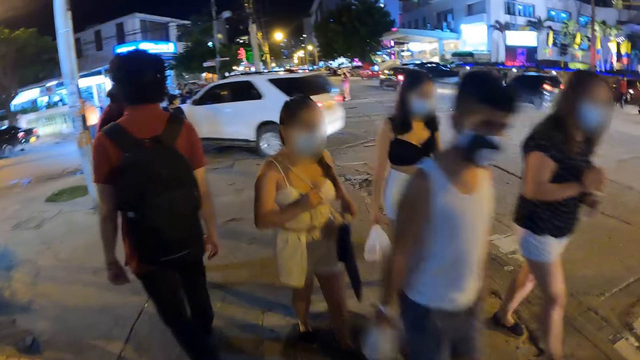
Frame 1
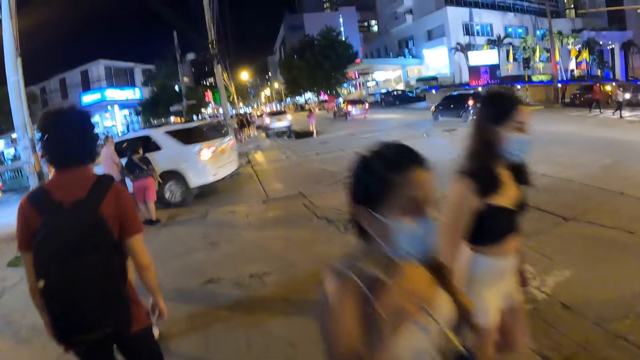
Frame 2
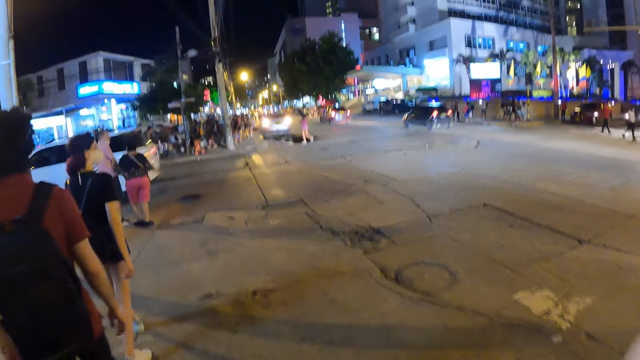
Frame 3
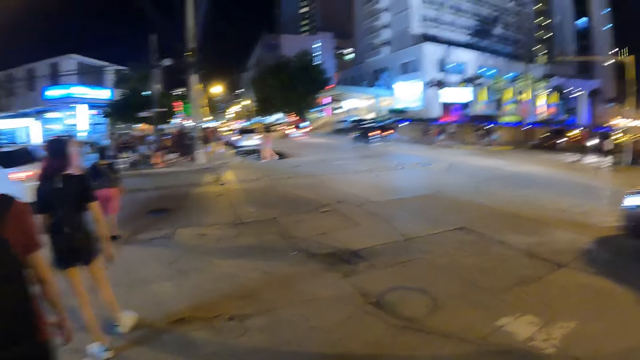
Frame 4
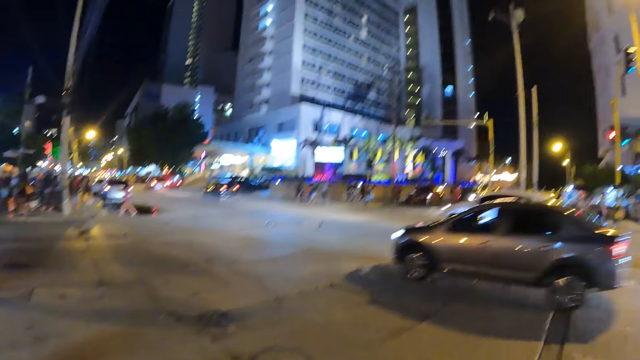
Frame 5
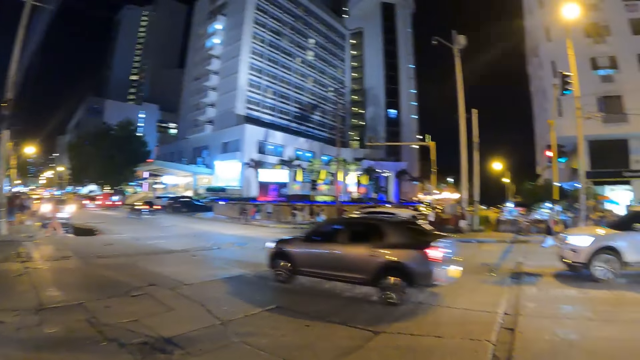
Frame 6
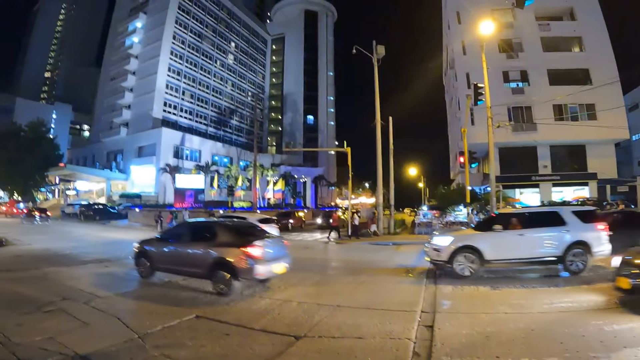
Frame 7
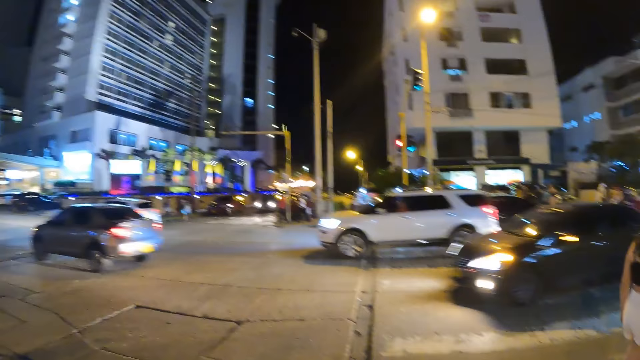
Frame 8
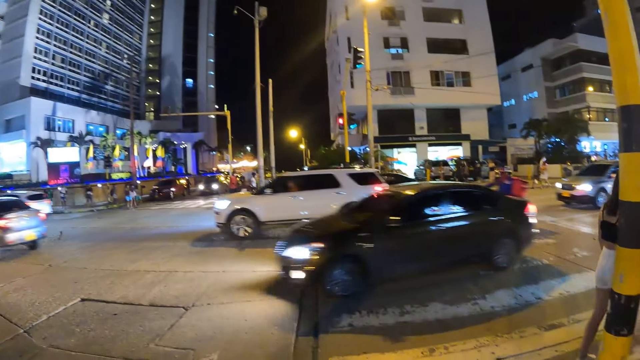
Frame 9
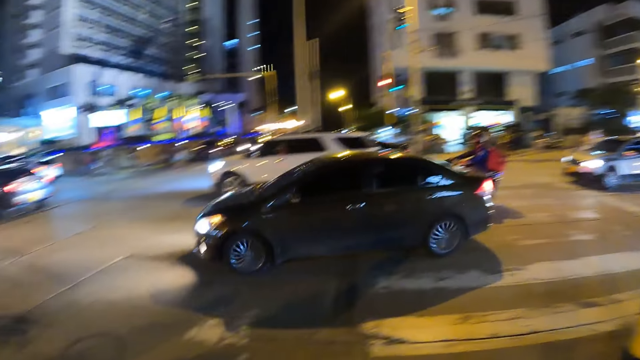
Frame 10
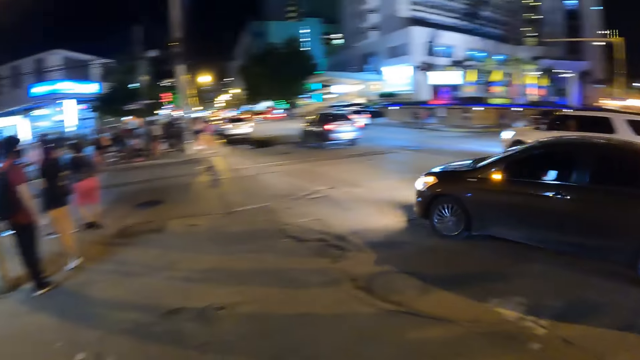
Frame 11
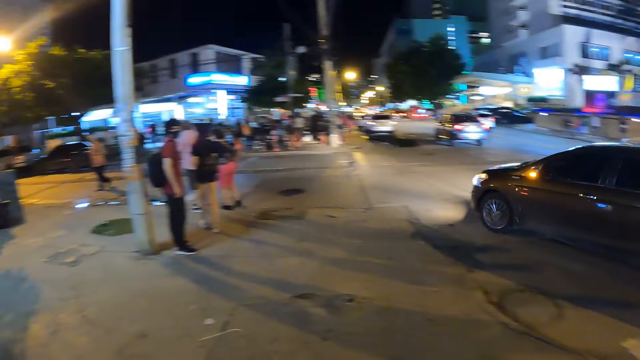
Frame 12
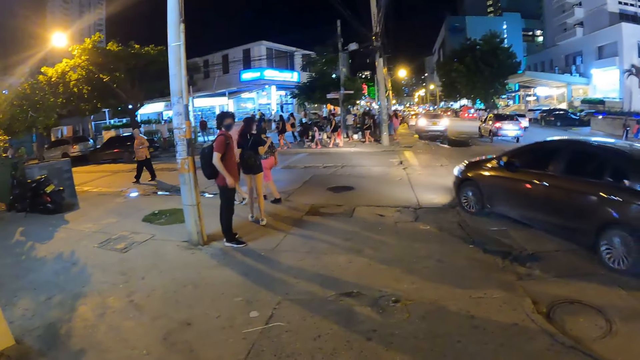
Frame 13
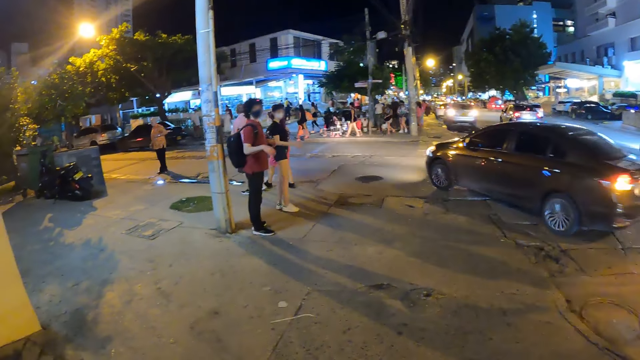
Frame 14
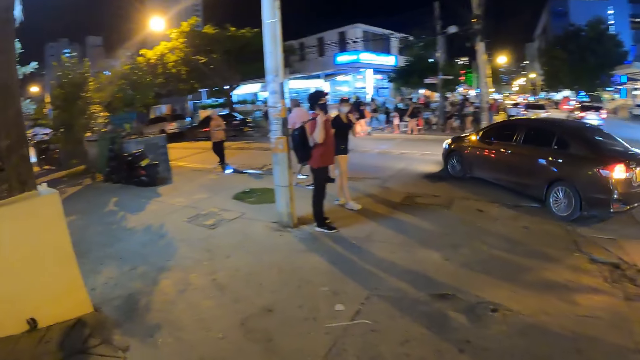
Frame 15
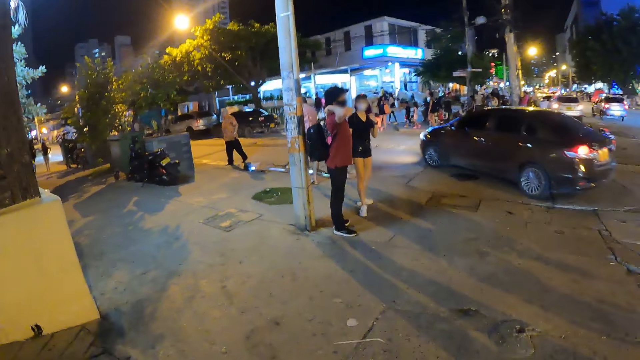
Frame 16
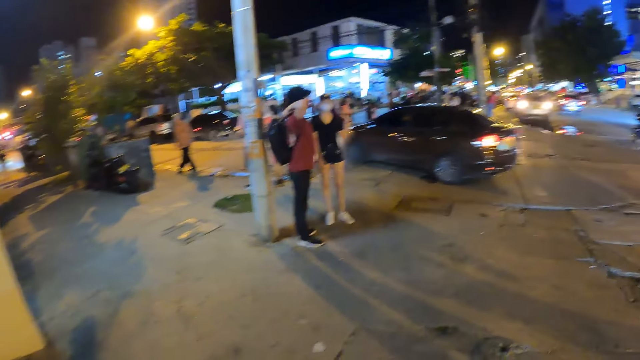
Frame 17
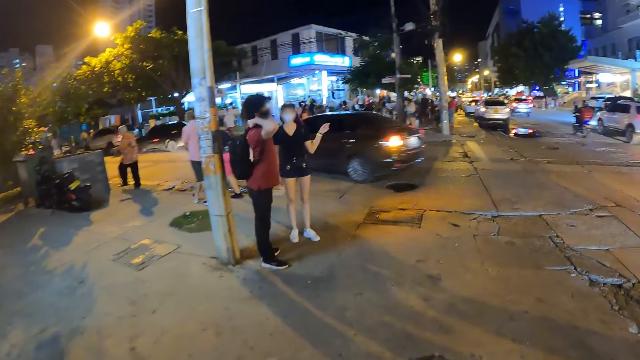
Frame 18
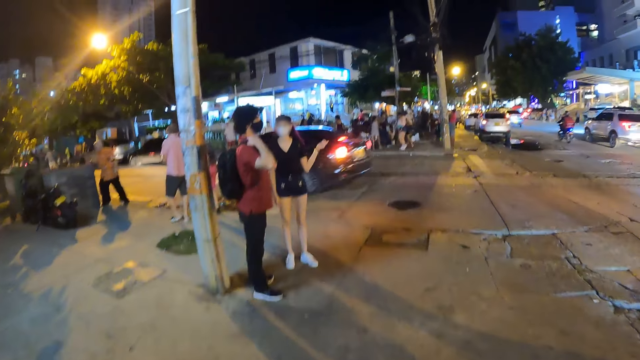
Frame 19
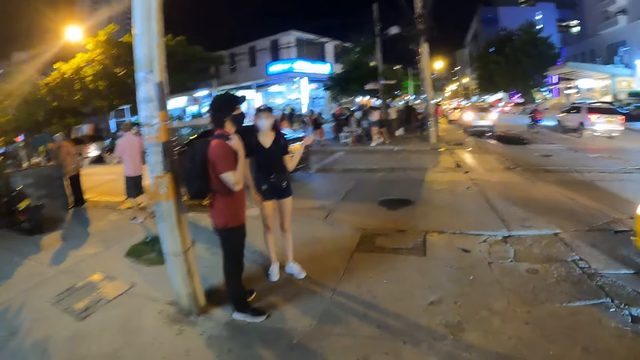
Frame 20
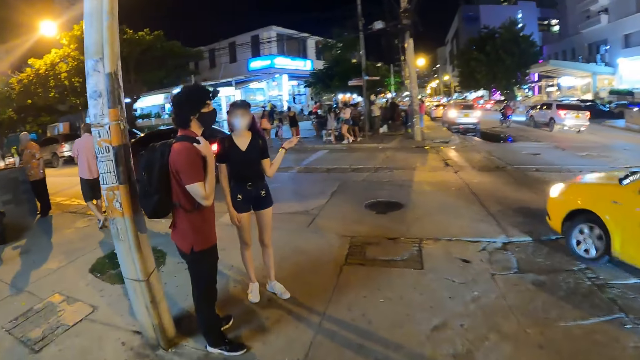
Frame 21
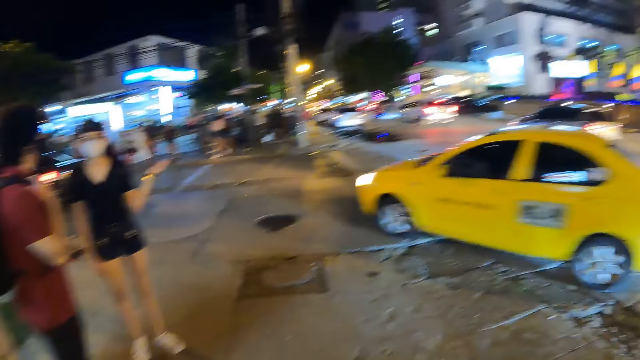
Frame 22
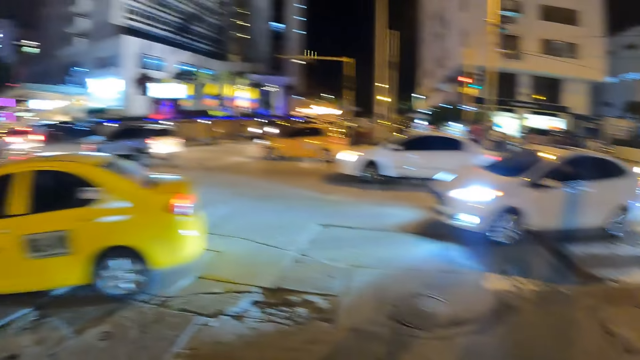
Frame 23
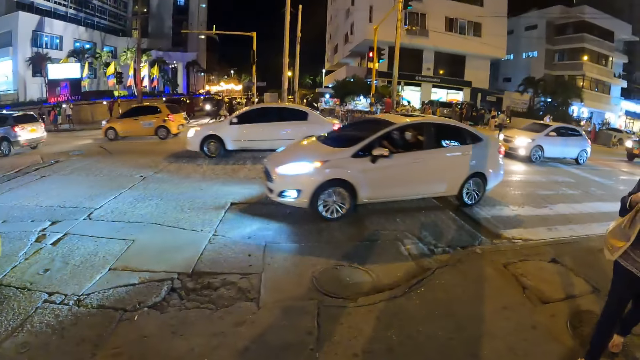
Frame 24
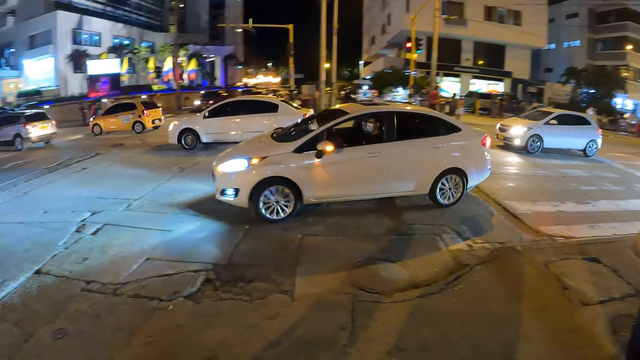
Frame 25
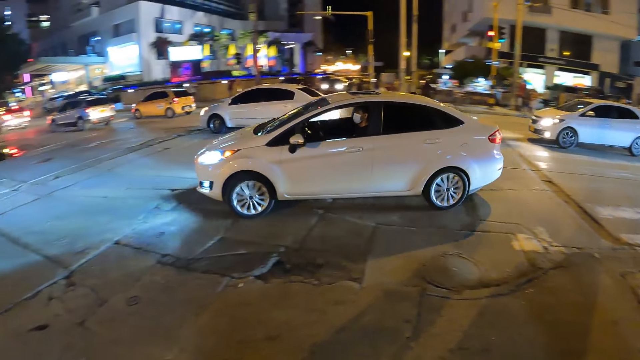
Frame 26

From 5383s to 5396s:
The camera wearer walks past a group of people. They look in front. They look sideways. A black car drives past the camera wearer. The camera wearer looks in front. A yellow car drives past the man and the woman.

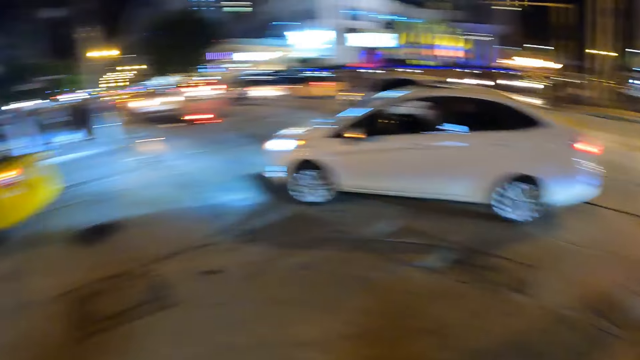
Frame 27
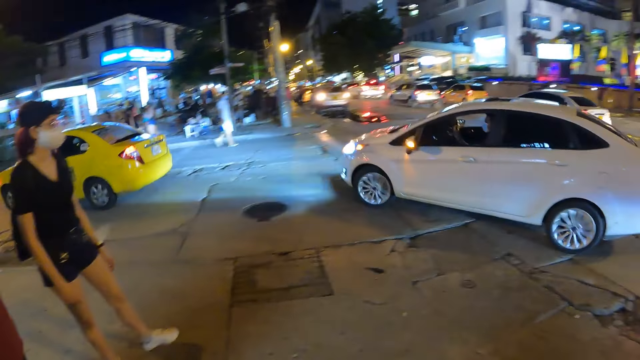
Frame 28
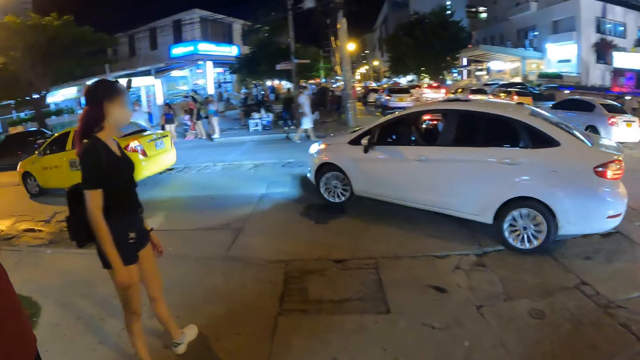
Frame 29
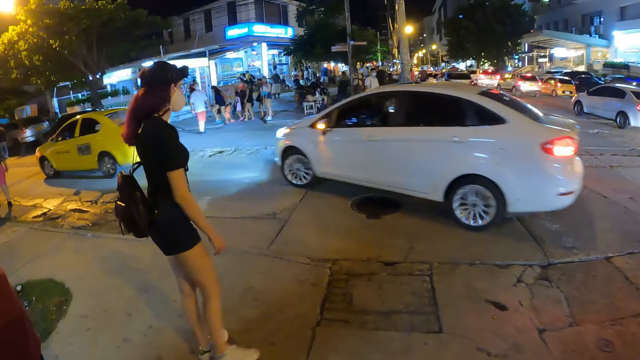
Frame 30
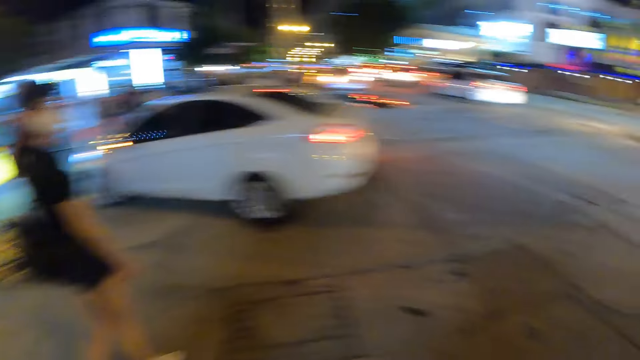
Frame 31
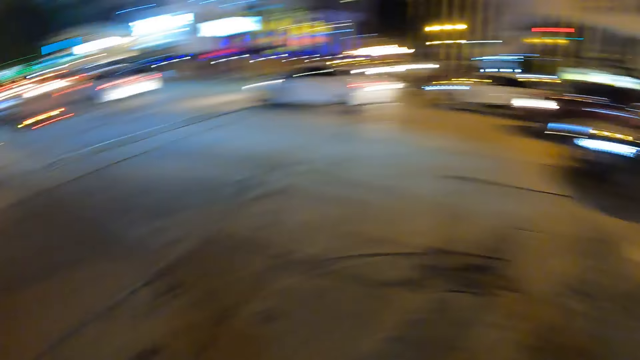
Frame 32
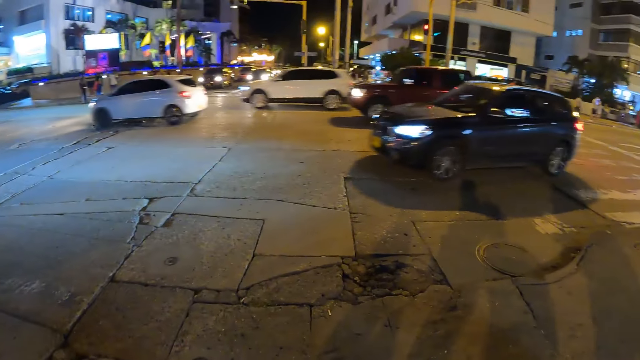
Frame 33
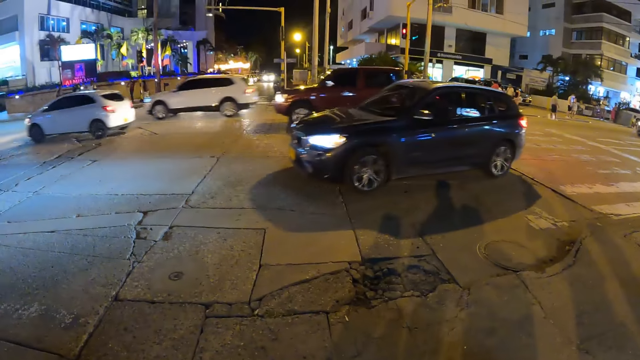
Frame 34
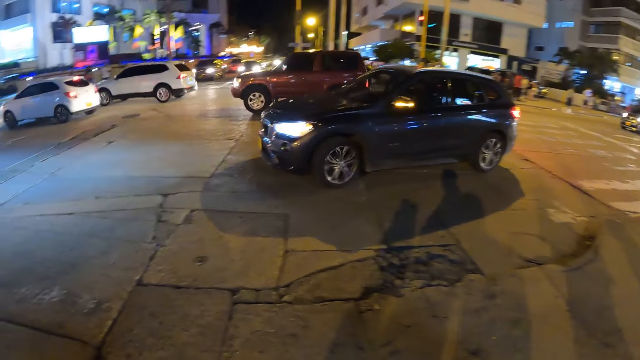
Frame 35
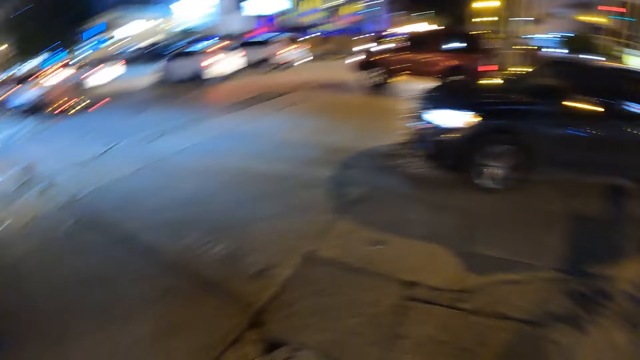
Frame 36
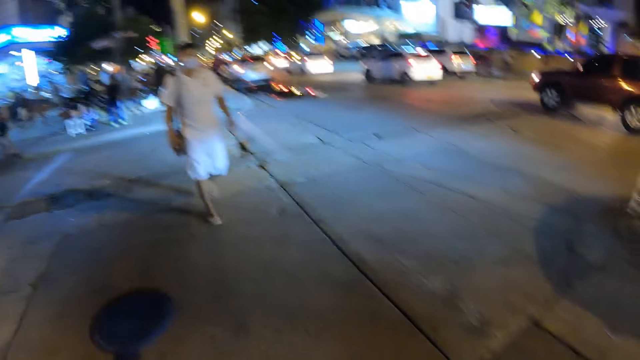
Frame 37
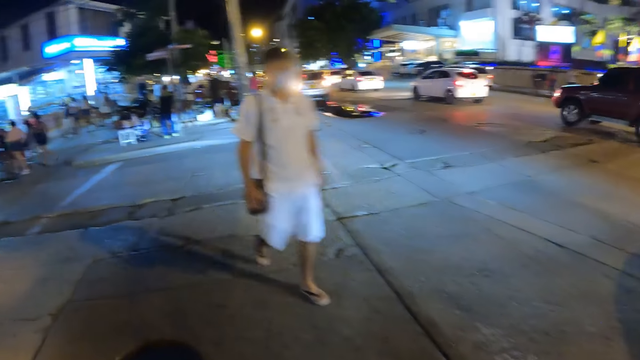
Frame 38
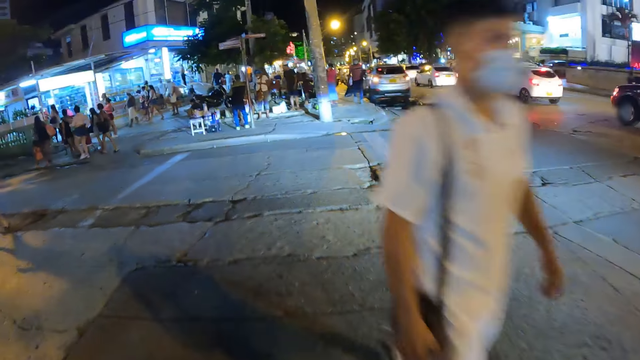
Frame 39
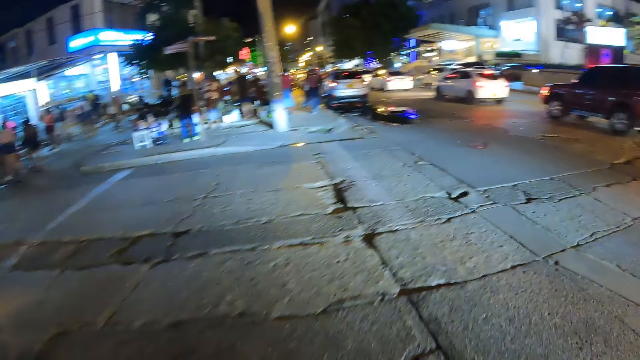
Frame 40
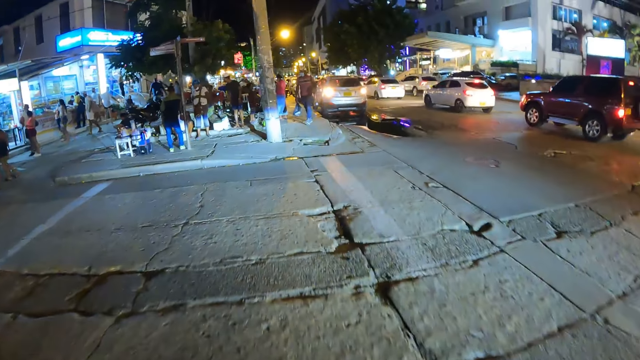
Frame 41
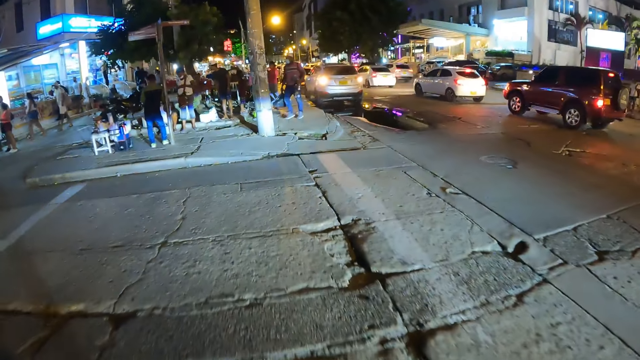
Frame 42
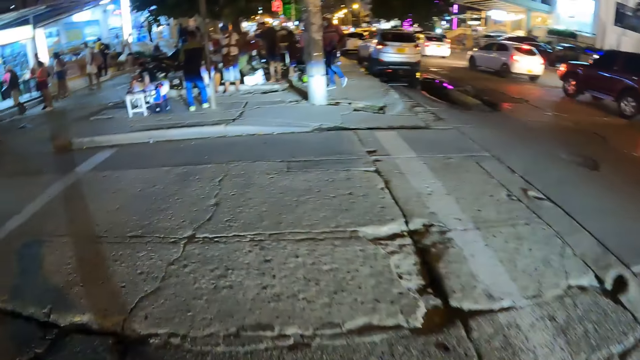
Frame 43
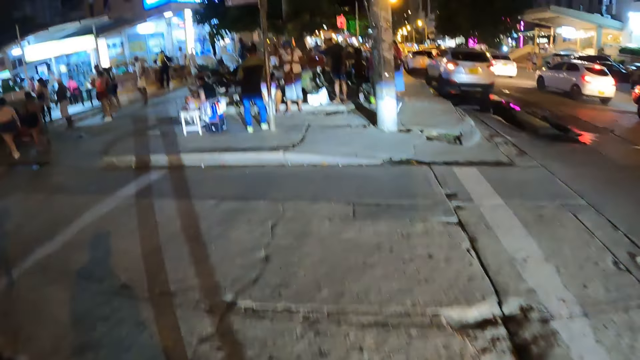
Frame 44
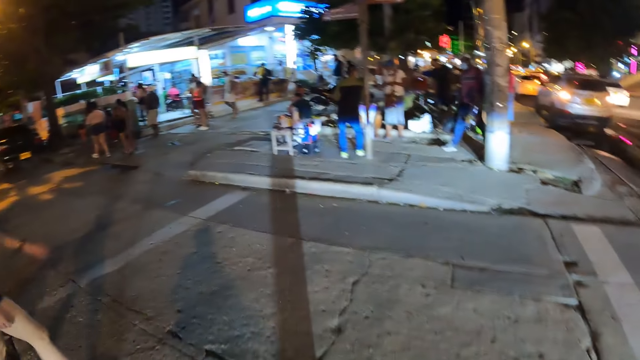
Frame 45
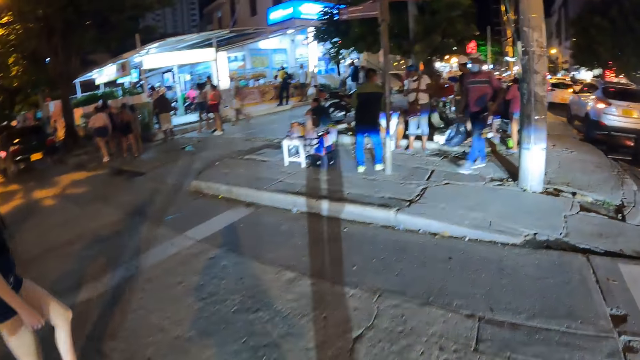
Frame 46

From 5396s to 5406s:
A white car drives past the man and the woman. The camera wearer looks sideways. Another man walks past the camera wearer. The camera wearer crosses a crosswalk of the road with the first man and the woman. They look in front.
